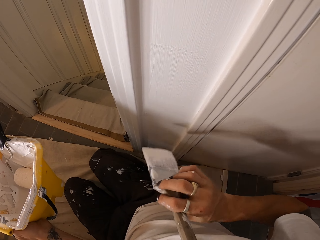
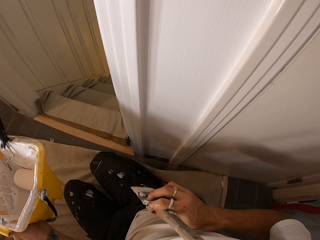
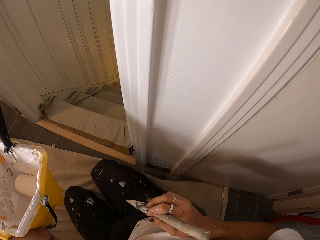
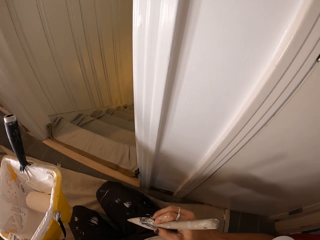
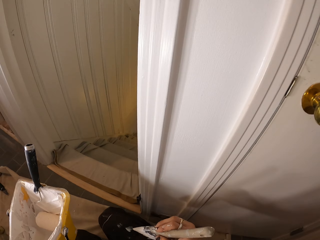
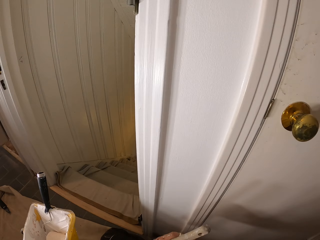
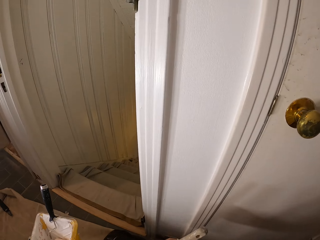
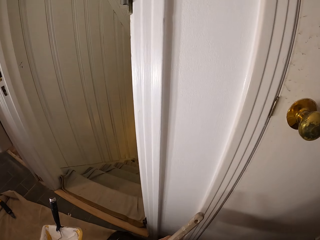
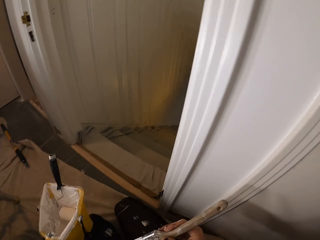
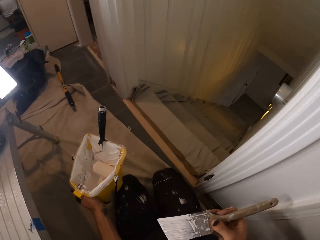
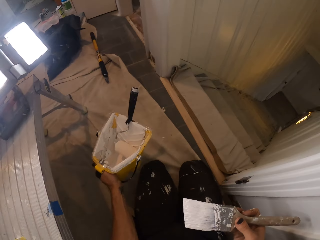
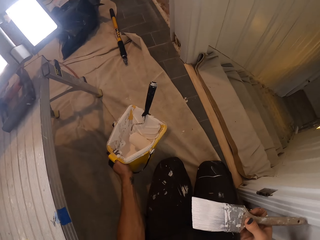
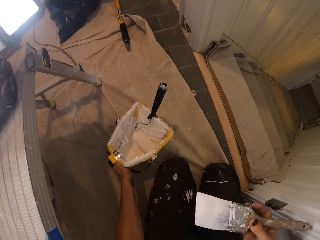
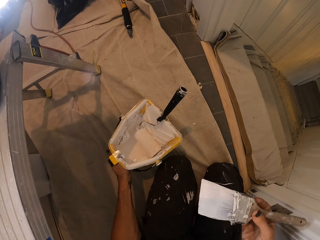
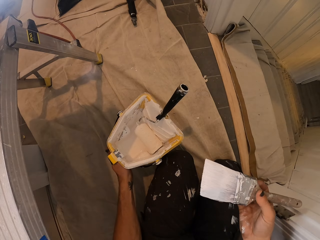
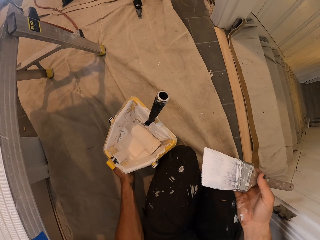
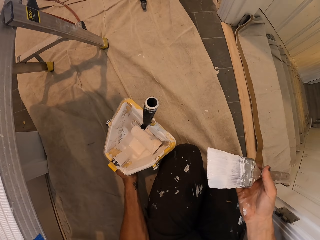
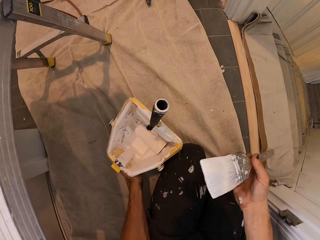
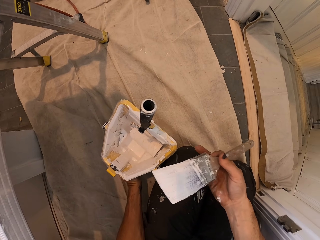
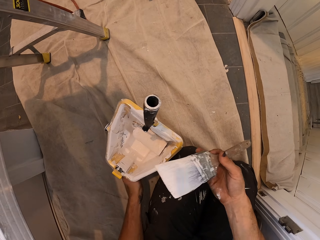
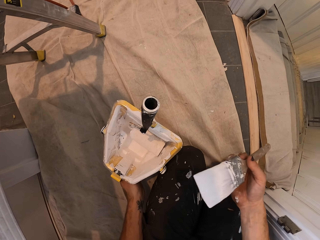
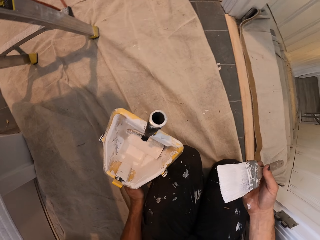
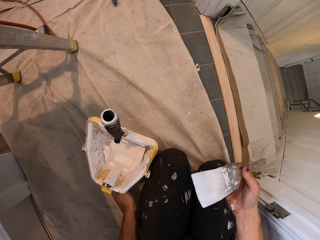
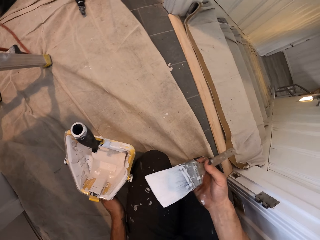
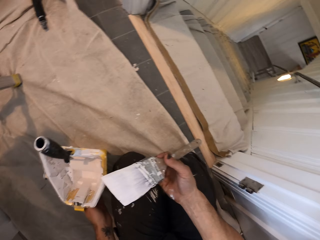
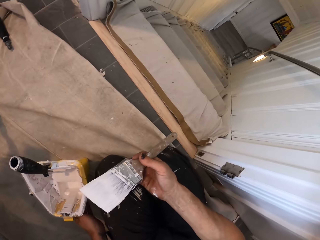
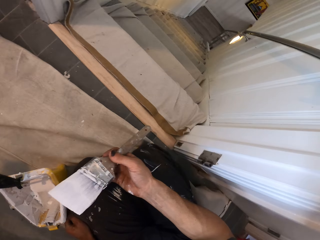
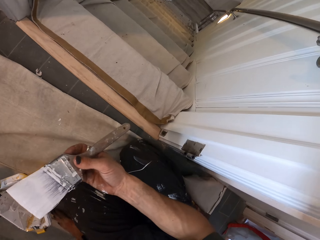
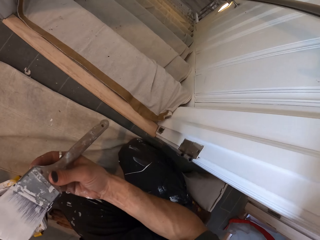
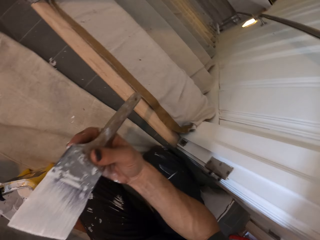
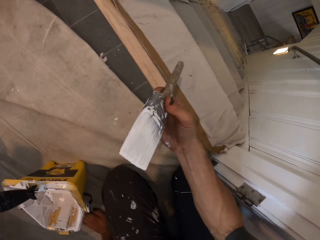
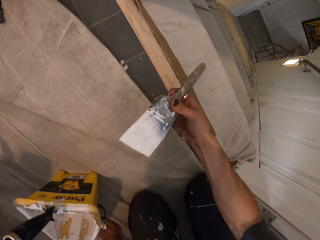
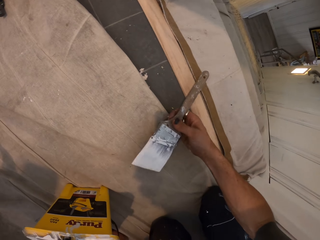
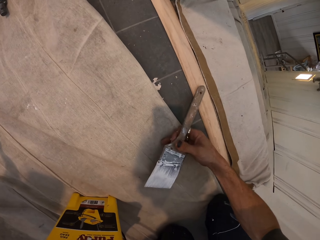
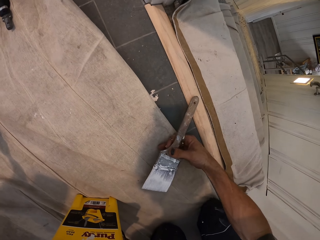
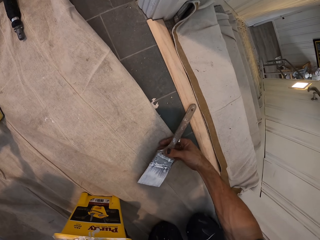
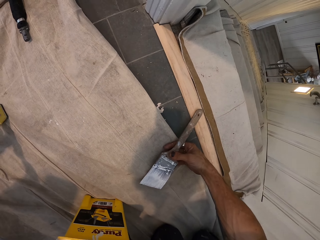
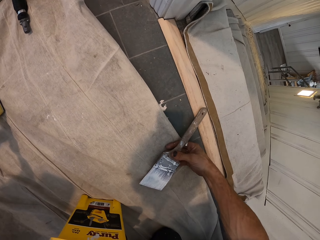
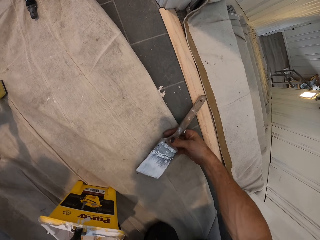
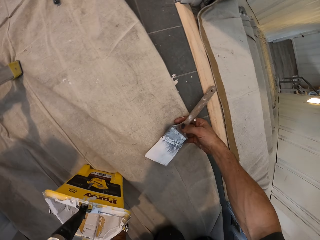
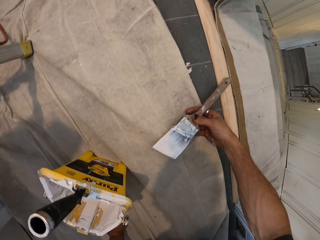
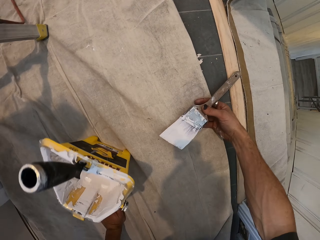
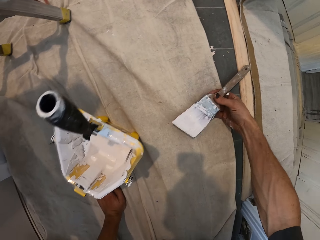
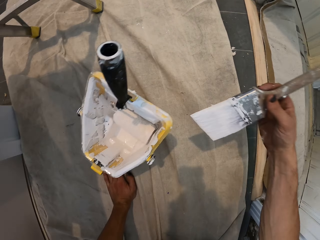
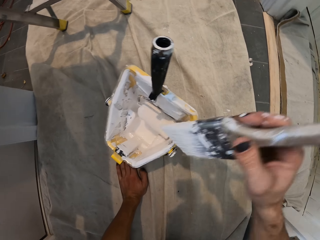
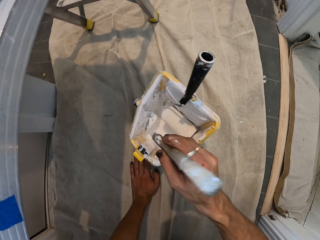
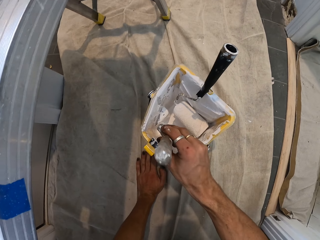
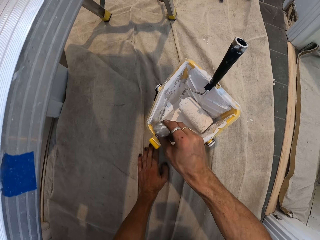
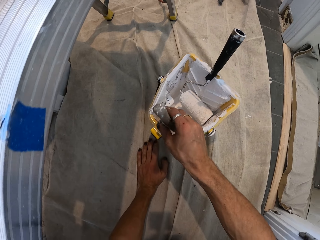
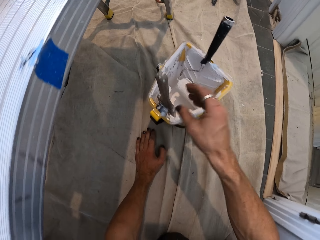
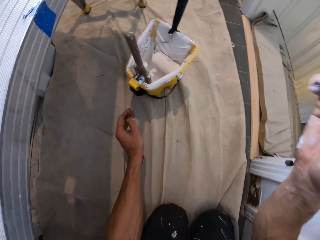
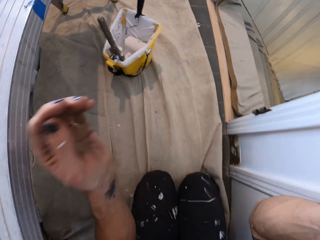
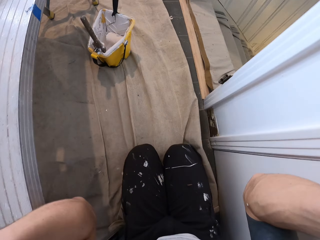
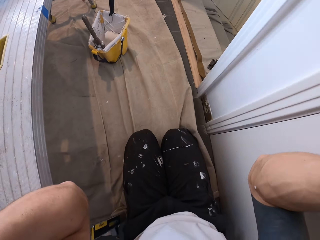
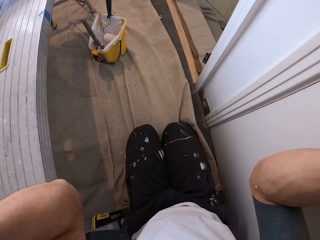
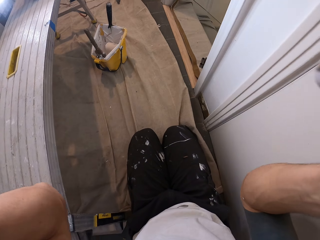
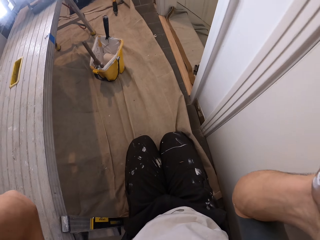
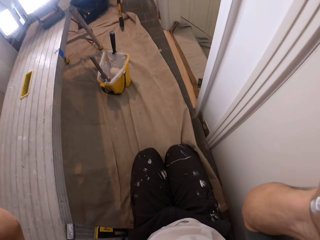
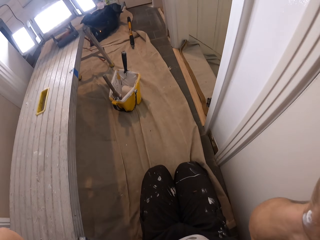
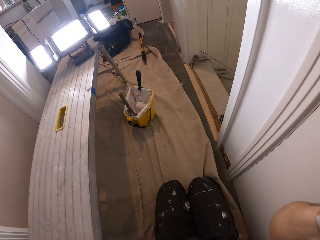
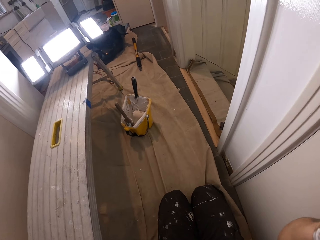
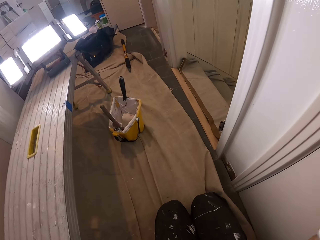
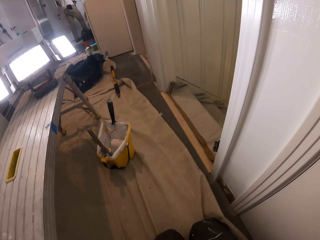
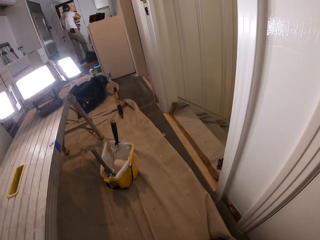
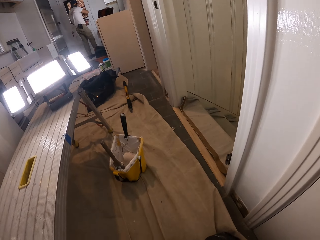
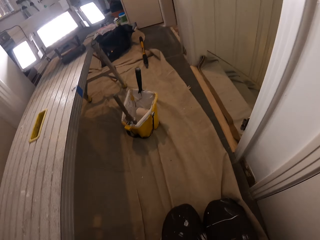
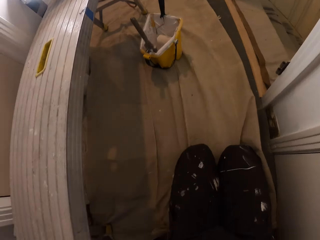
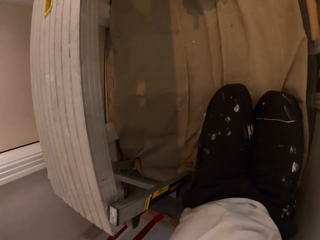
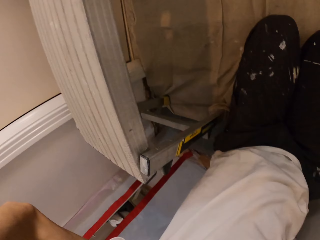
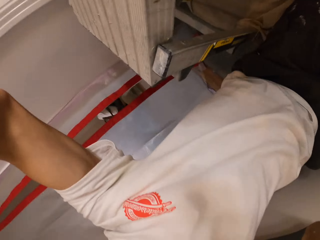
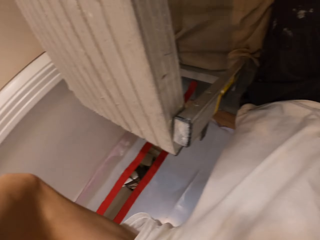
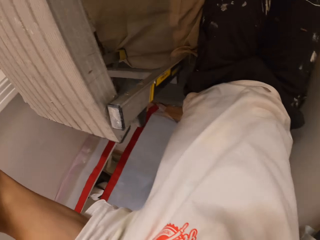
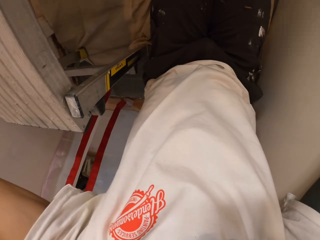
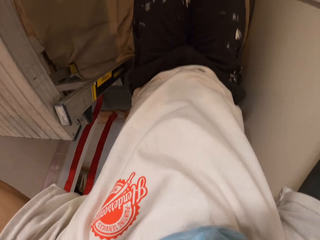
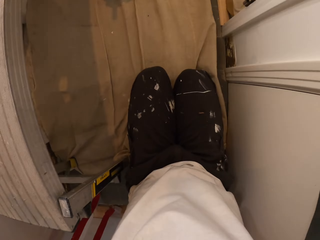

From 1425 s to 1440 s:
The camera wearer drops the bucket of paint on the carpet with his left hand. He places his right hand on the floor. He drops the paintbrush into the paint in the bucket with his right hand. He adjusts a camera with his right hand. He adjusts the camera with both hands.

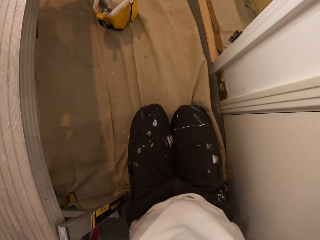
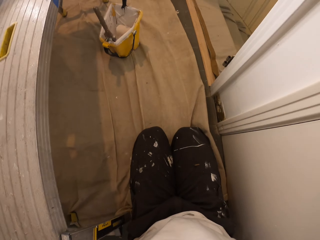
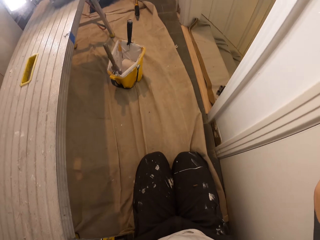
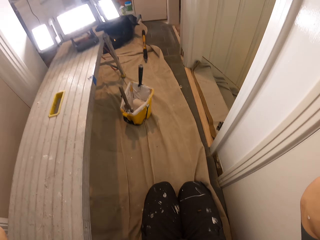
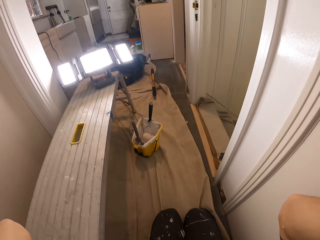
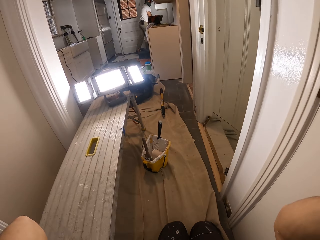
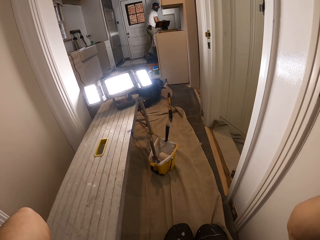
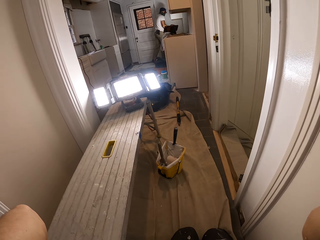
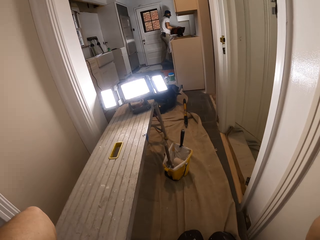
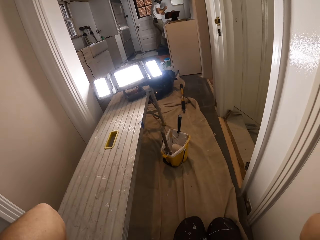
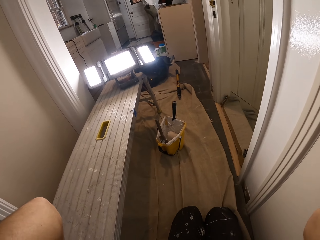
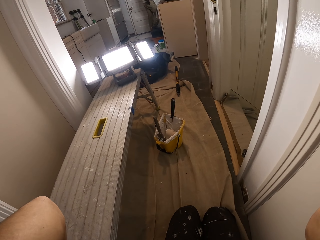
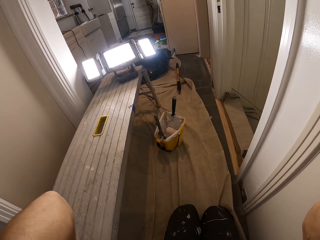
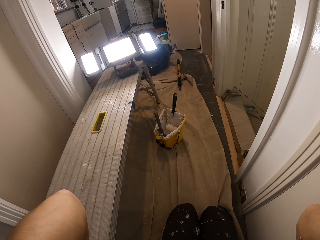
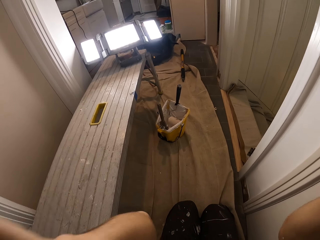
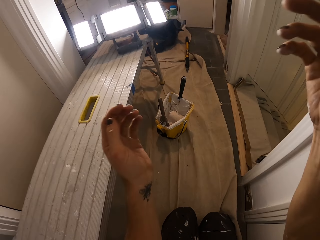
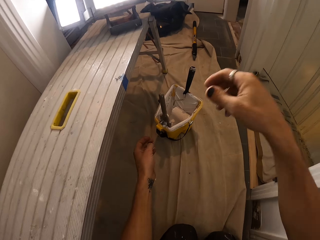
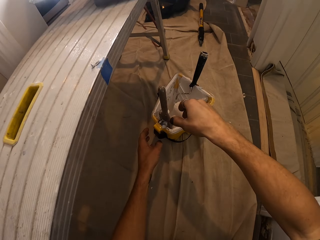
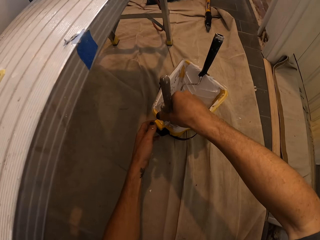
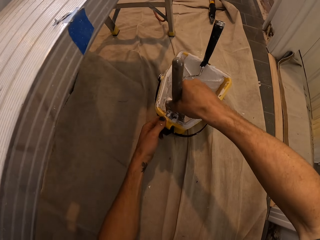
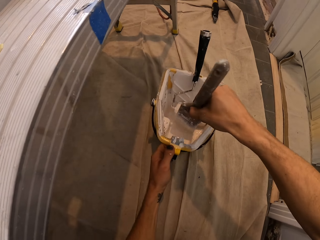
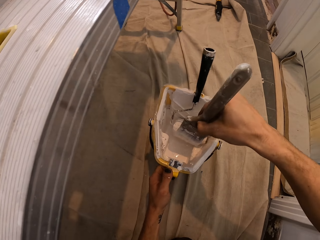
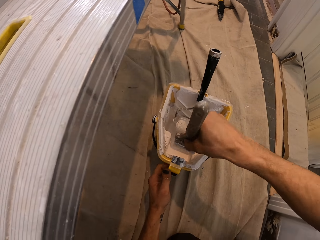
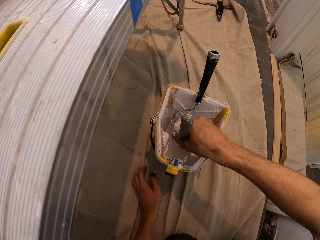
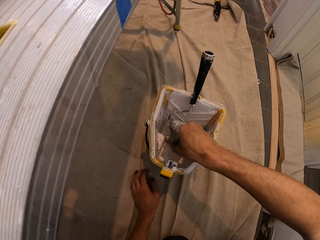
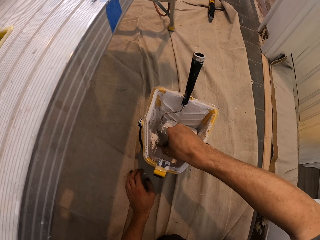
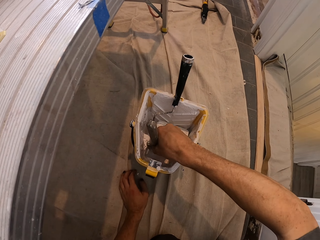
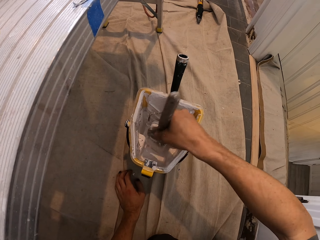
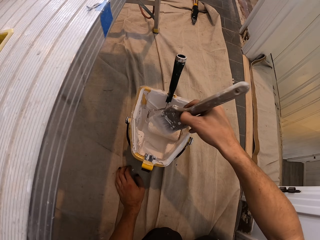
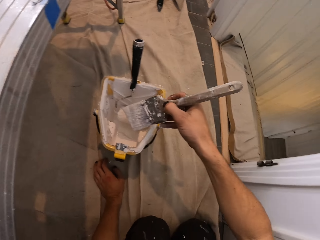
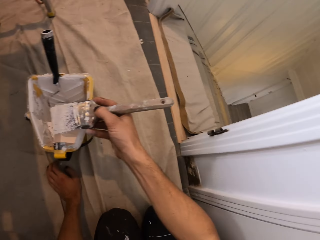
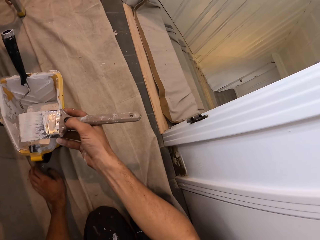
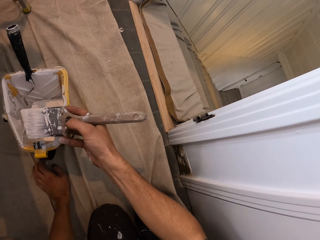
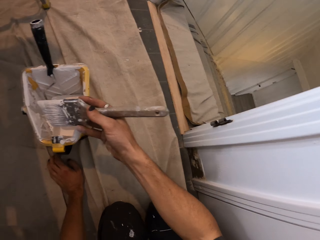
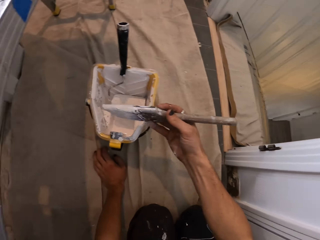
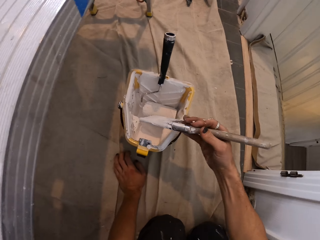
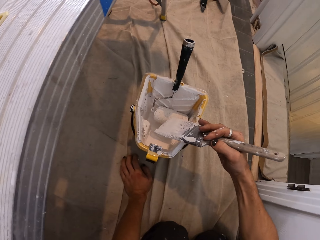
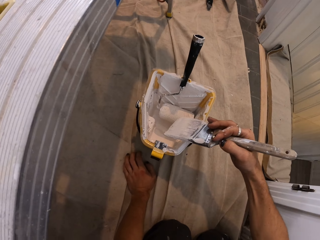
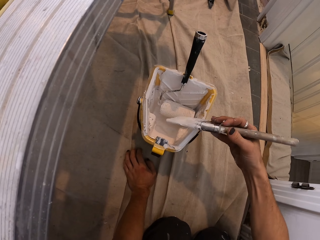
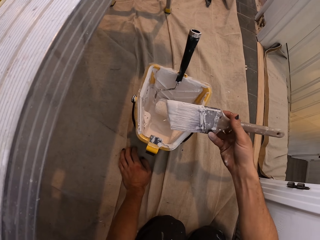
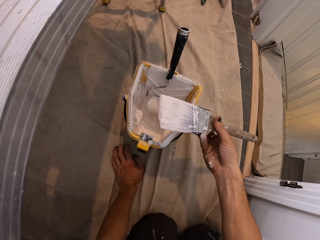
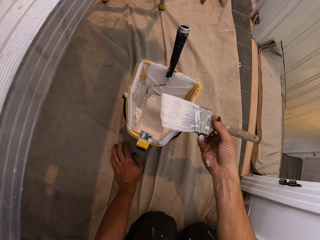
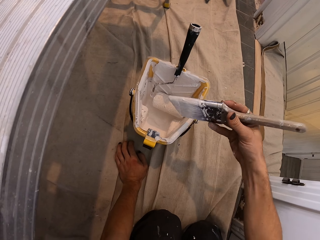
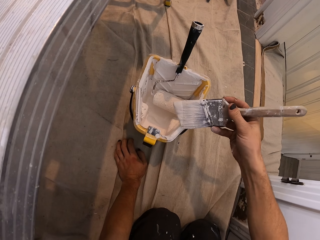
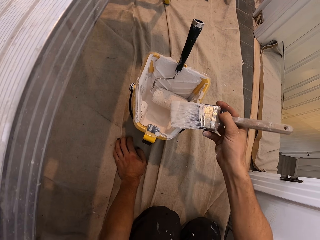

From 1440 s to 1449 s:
The camera wearer takes the paintbrush from the bucket of paint with his right hand. He moves the bucket of paint on the carpet with his left hand. He holds the bucket. He dips the paintbrush into the paint in the bucket with his right hand. He turns the brush.
